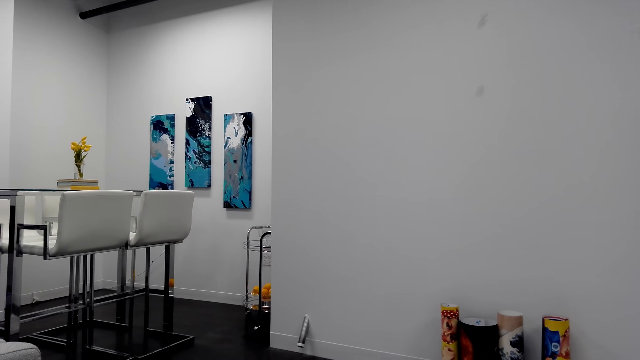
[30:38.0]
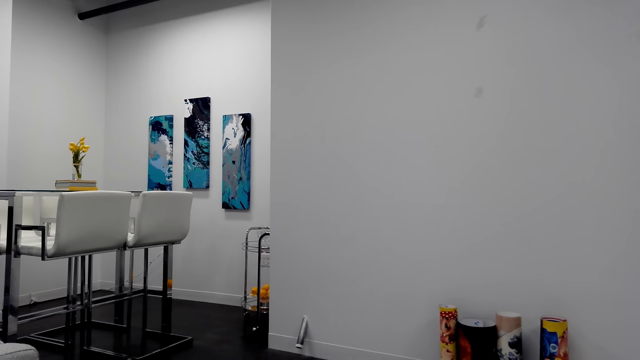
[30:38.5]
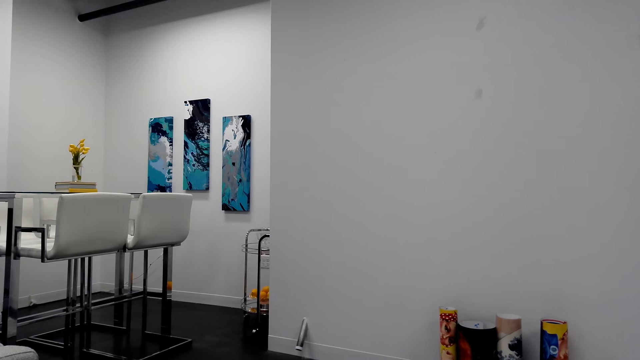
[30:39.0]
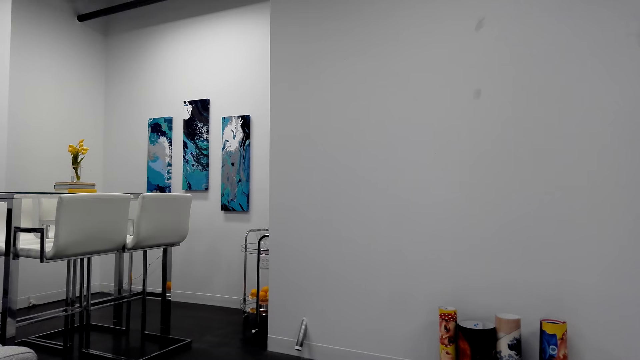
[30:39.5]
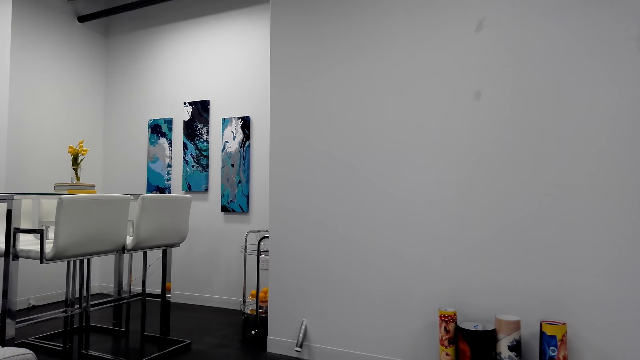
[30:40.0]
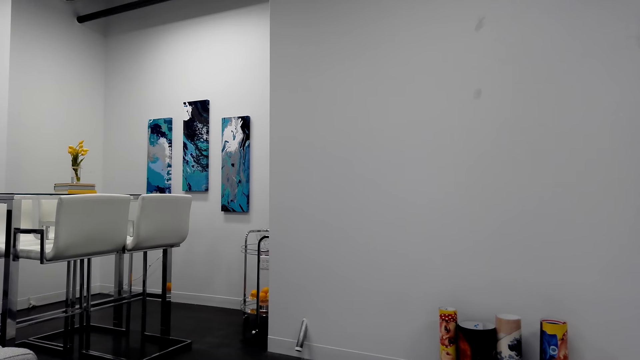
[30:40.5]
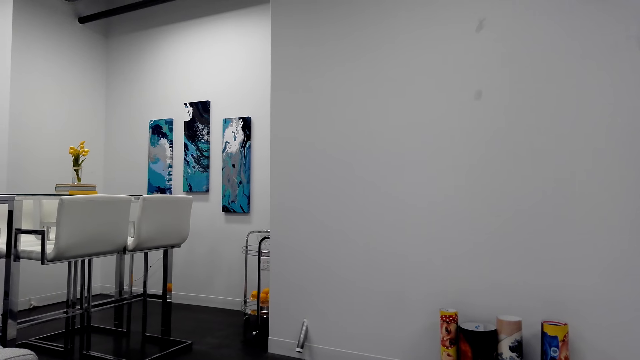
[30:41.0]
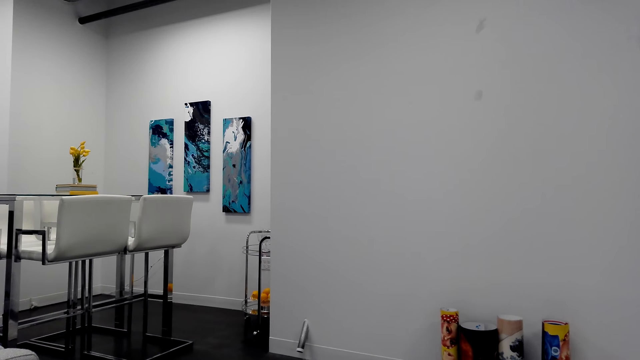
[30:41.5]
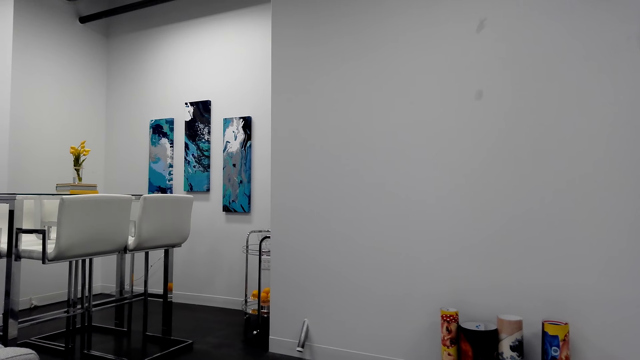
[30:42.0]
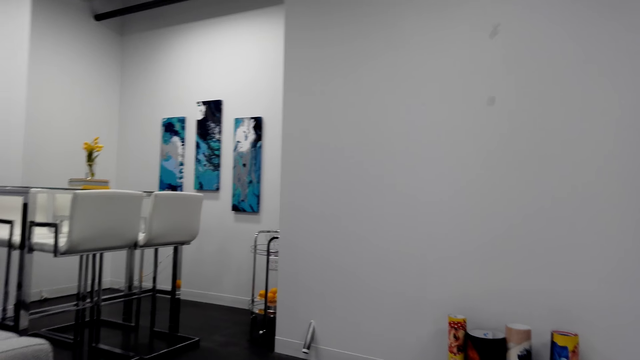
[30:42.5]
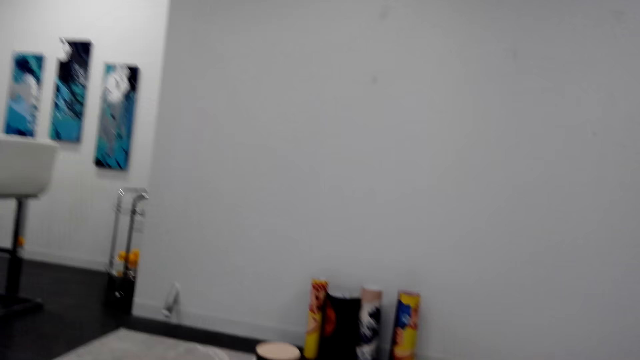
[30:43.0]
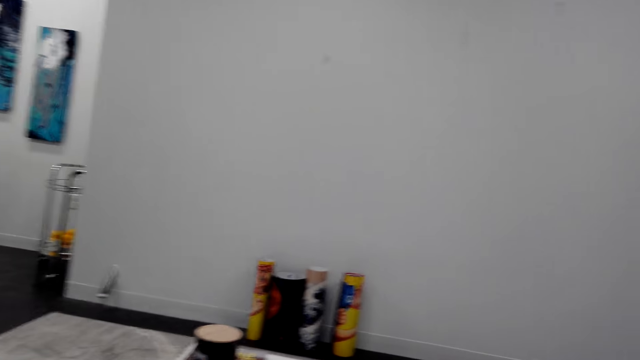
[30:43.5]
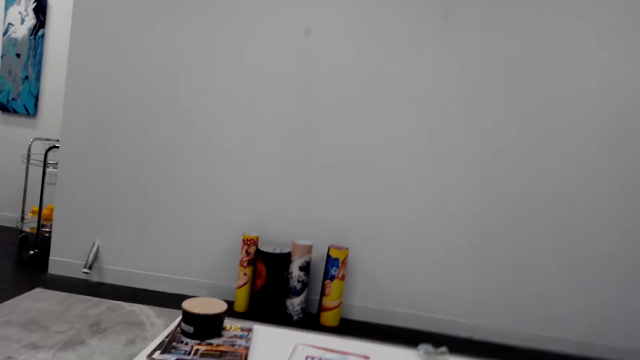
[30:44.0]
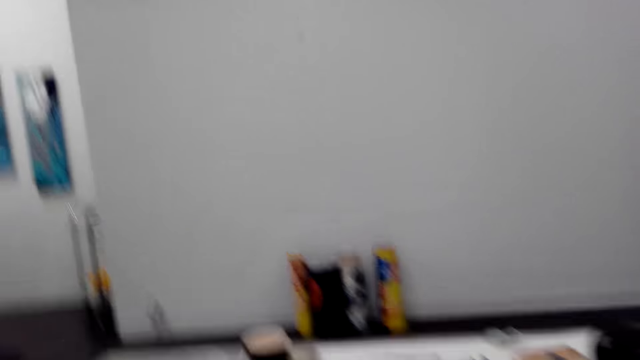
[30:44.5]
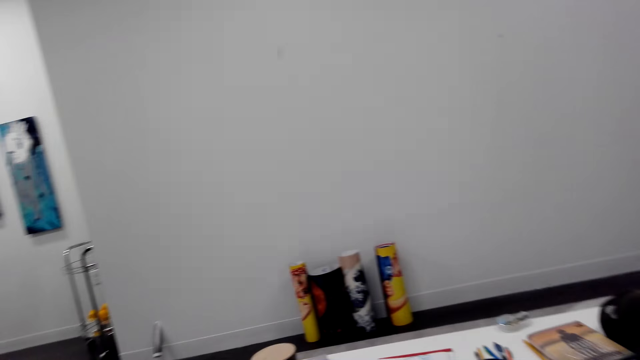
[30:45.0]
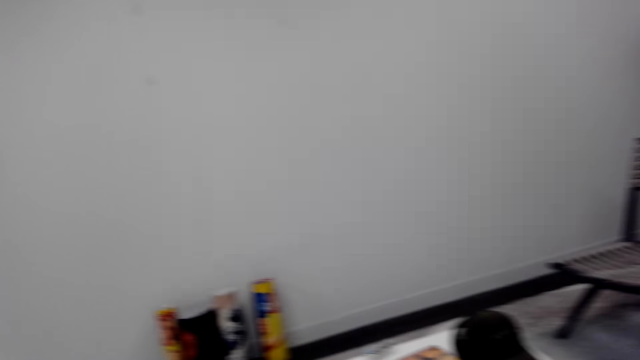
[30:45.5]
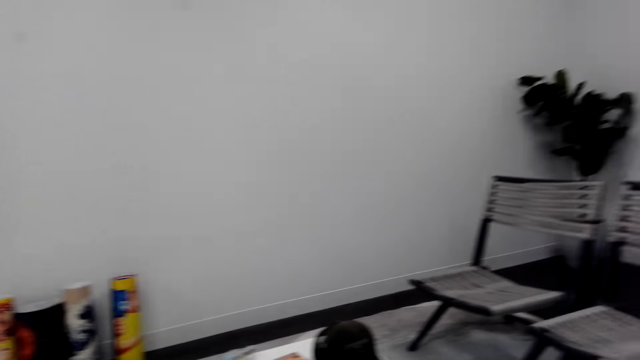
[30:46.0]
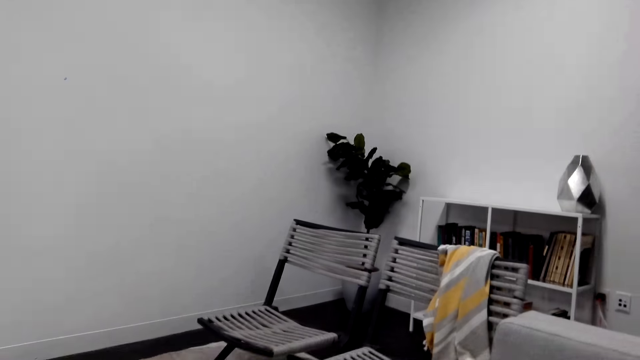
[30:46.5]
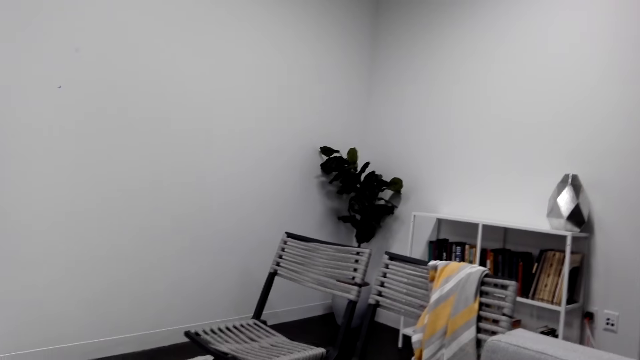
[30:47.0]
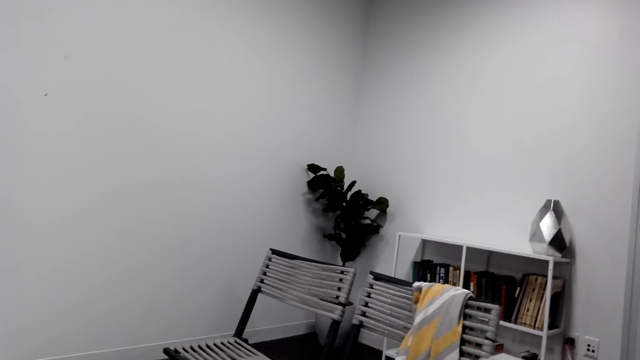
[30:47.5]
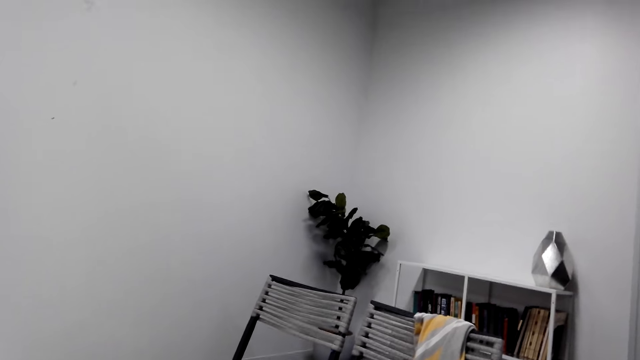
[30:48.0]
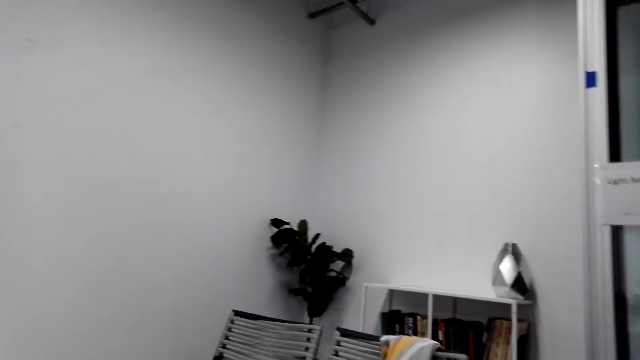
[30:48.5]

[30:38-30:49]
The camera wearer looks around the apartment.

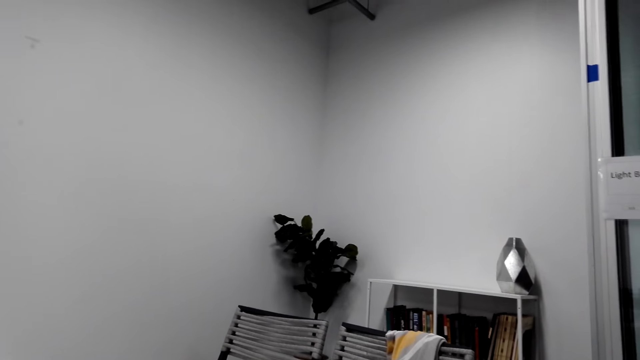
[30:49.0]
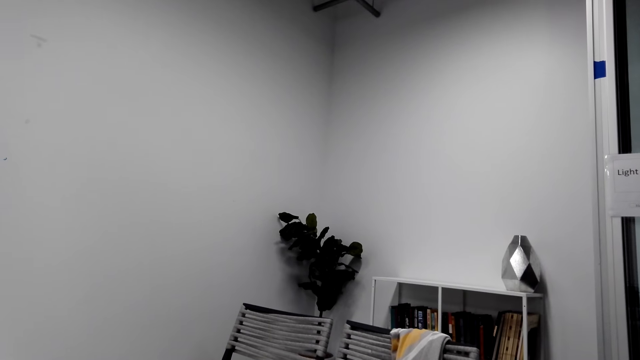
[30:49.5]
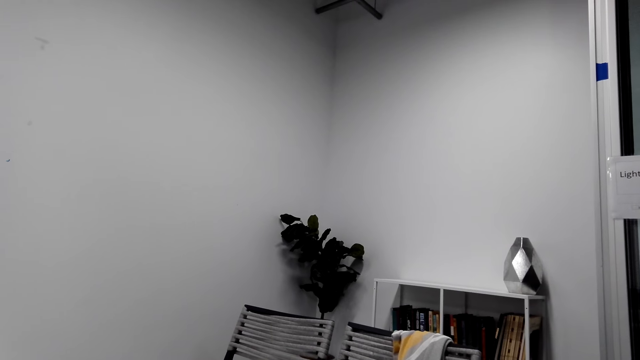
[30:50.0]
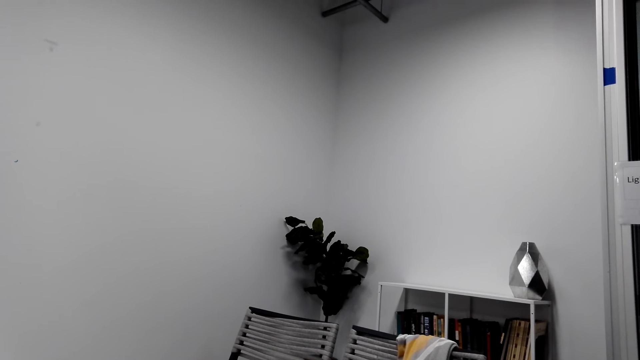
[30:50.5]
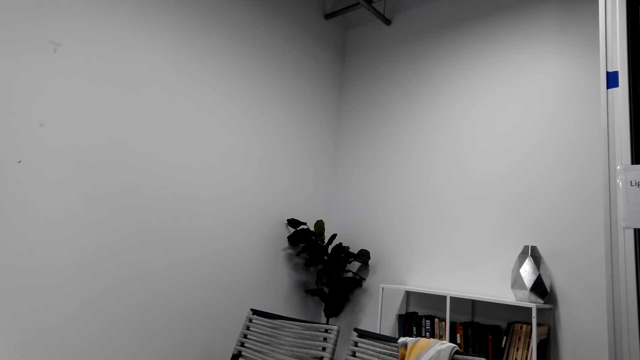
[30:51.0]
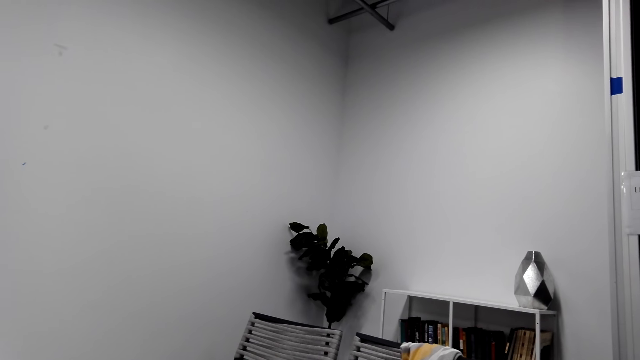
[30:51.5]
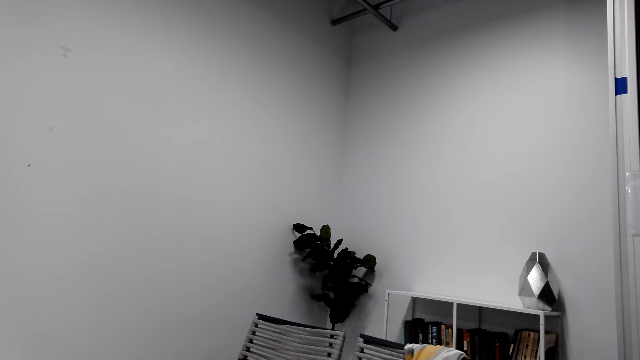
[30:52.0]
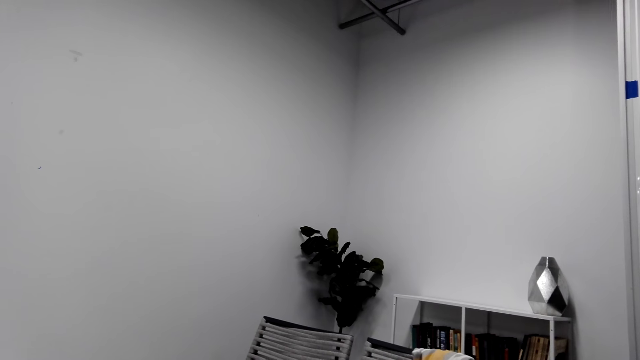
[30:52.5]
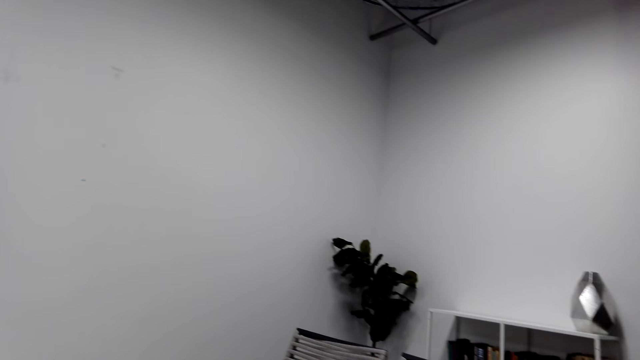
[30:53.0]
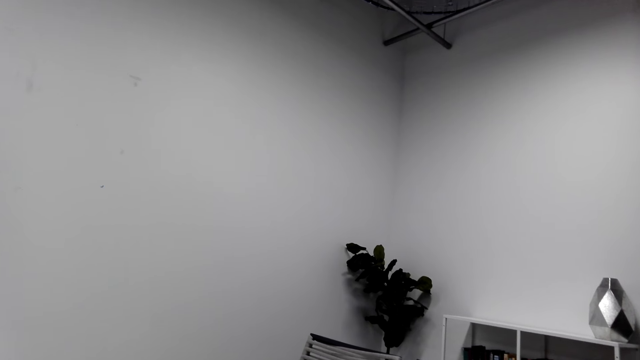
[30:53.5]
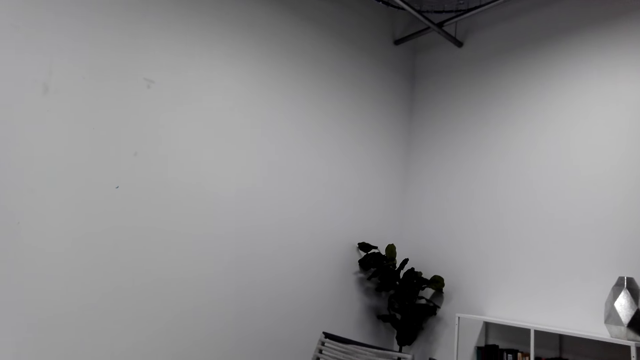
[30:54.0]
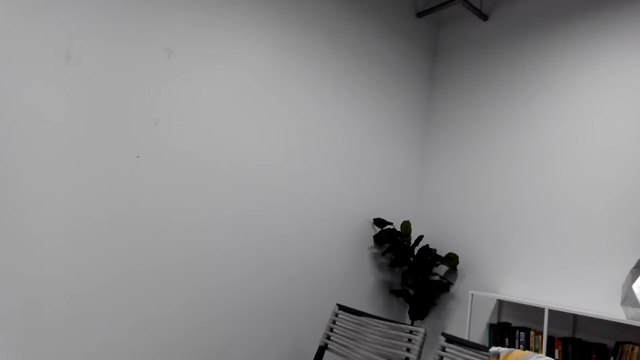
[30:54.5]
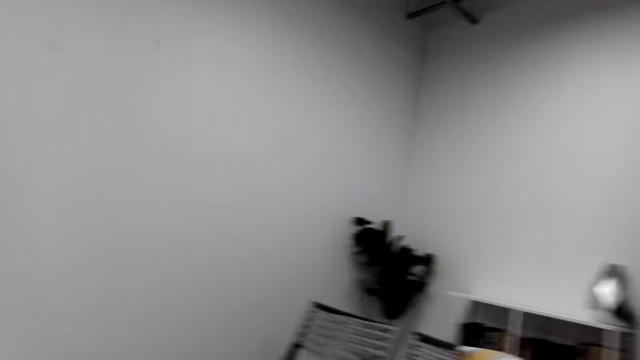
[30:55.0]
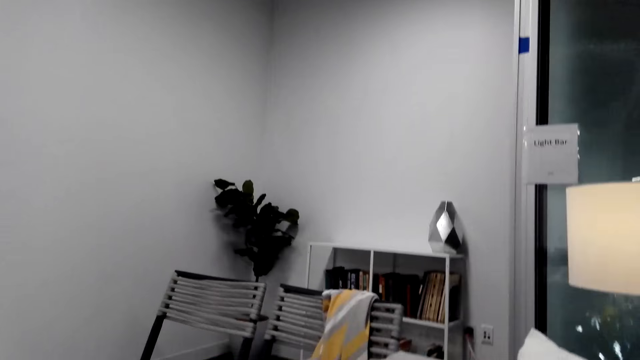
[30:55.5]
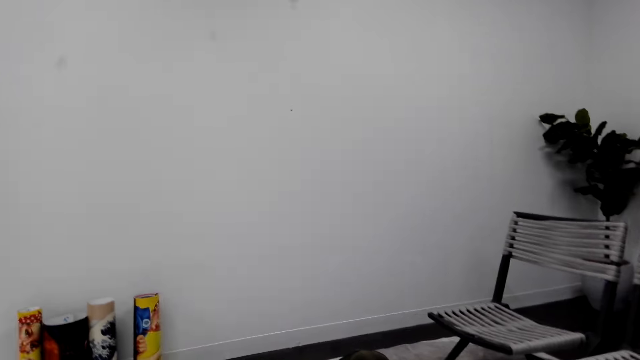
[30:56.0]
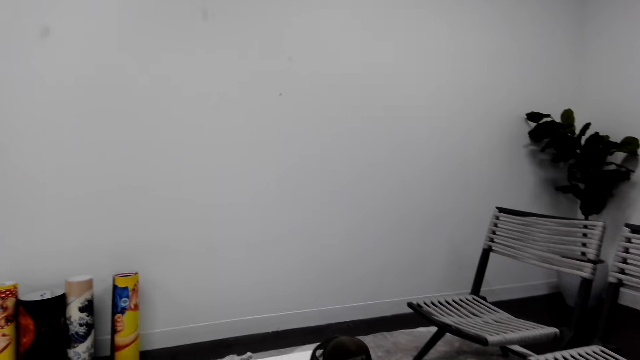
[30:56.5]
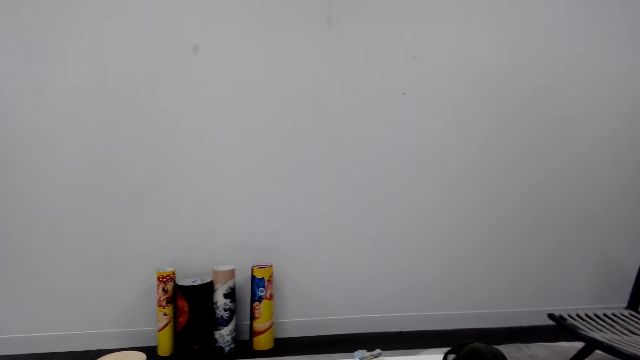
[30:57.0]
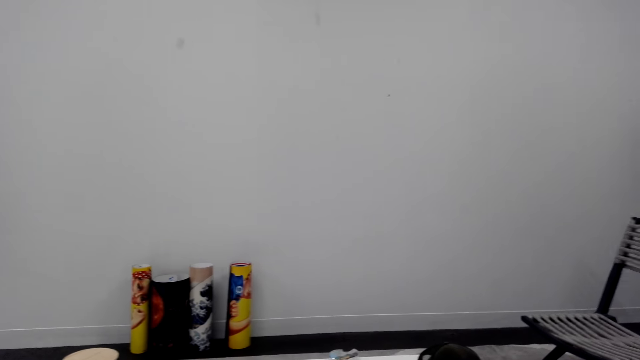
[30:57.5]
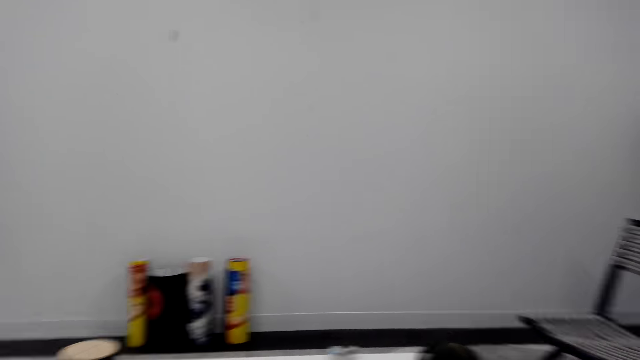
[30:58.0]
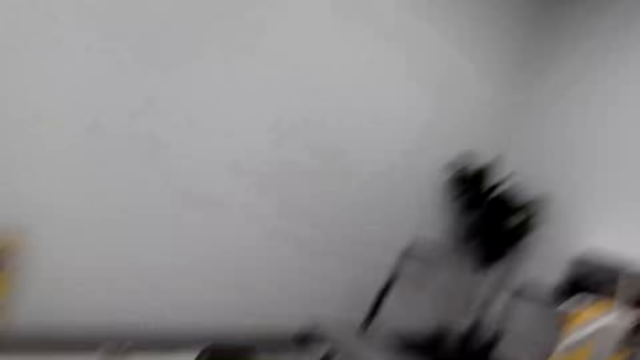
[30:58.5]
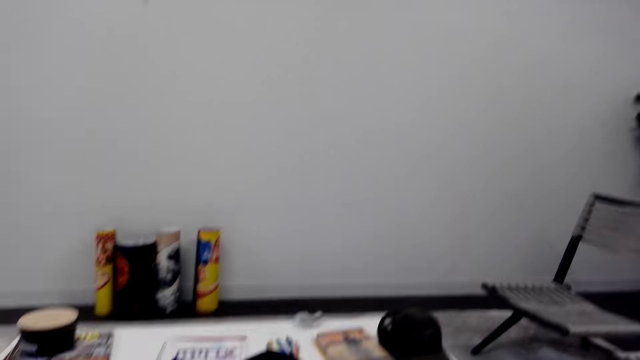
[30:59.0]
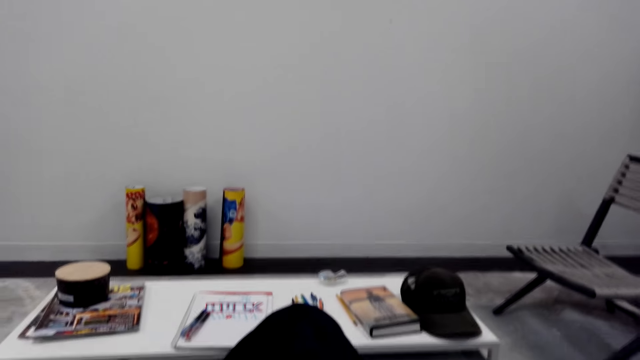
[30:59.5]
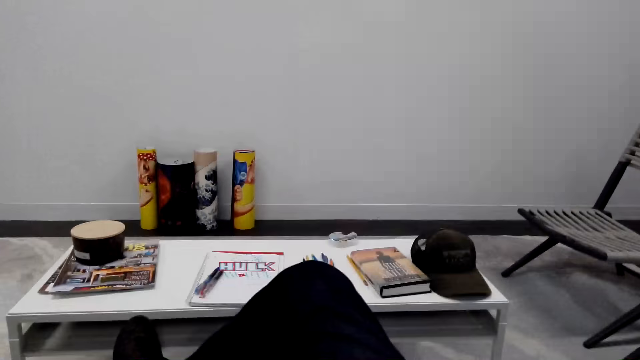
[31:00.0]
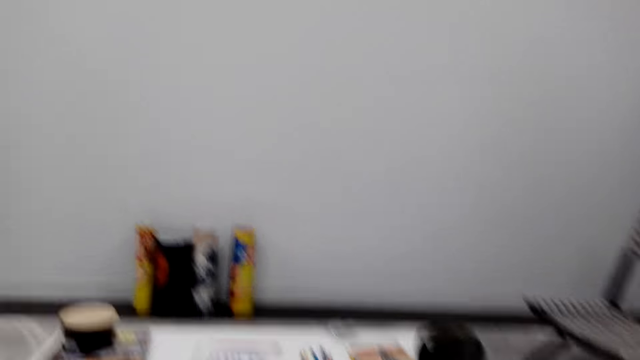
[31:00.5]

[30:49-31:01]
The camera wearer stares at the bookshelf. They look around the apartment.
